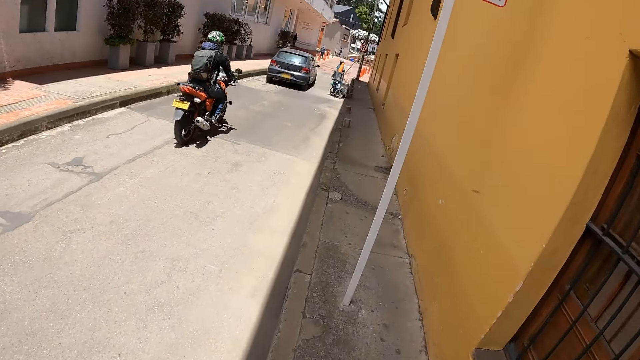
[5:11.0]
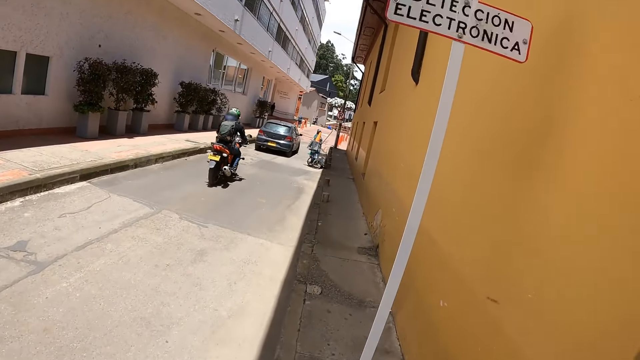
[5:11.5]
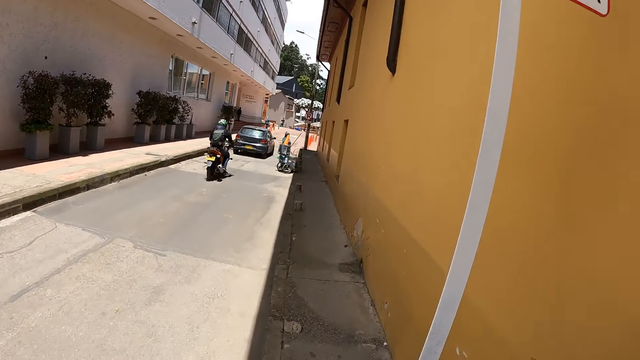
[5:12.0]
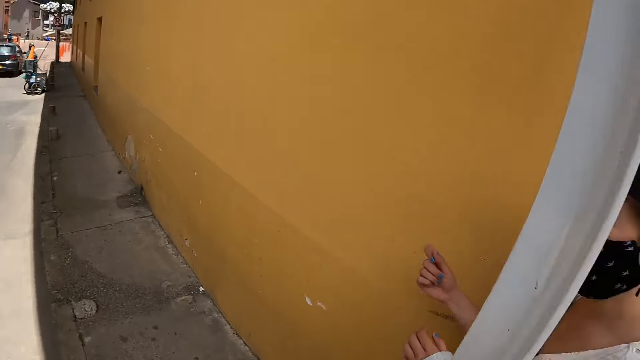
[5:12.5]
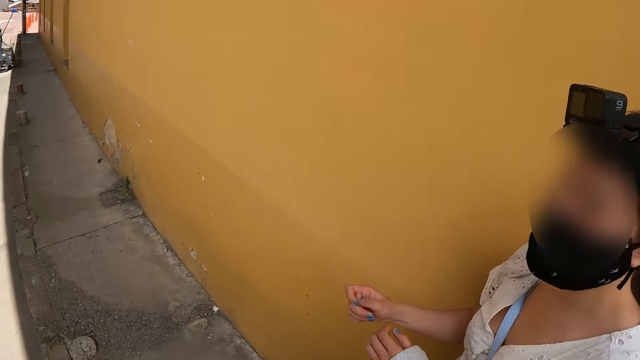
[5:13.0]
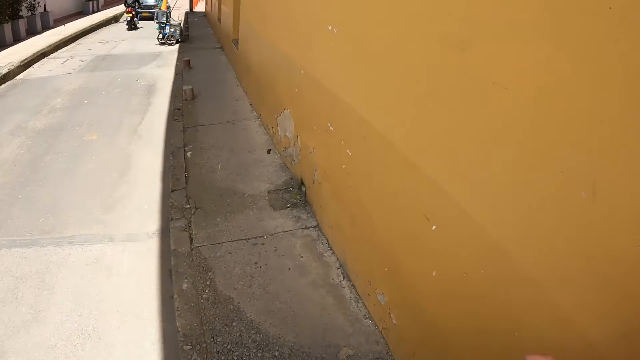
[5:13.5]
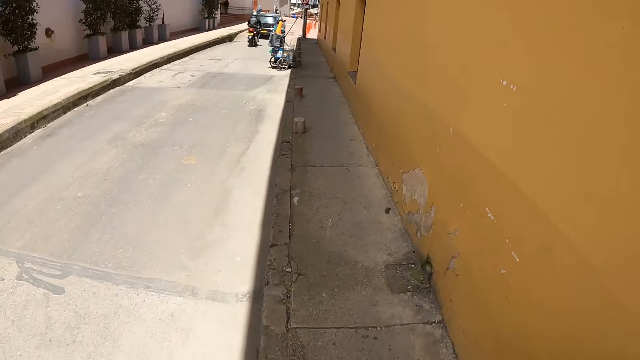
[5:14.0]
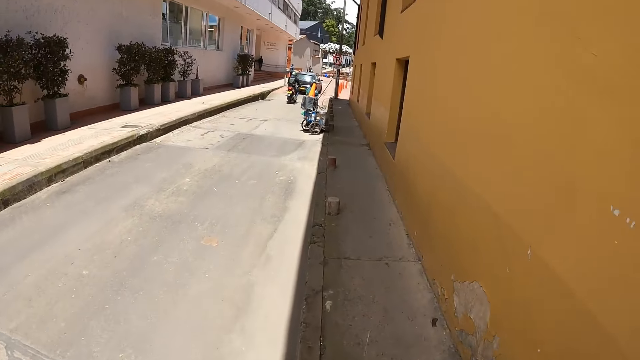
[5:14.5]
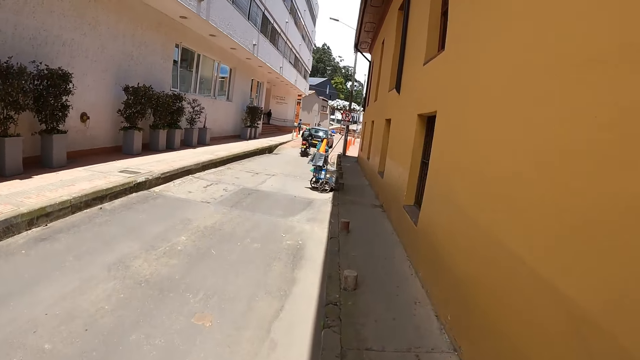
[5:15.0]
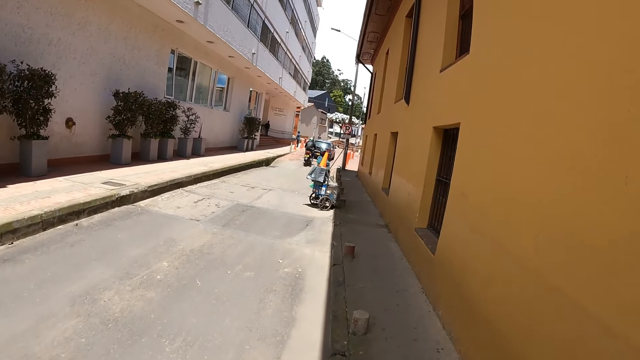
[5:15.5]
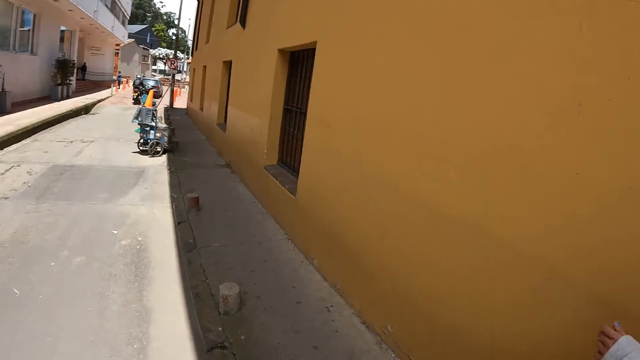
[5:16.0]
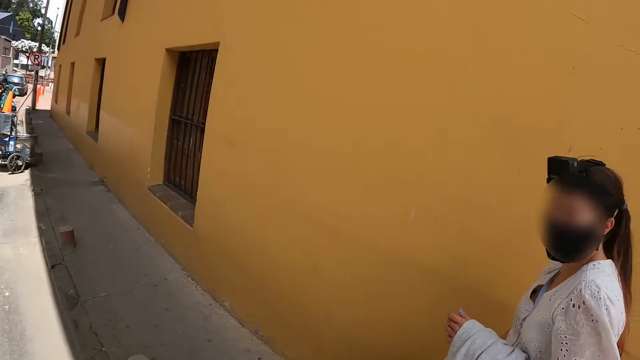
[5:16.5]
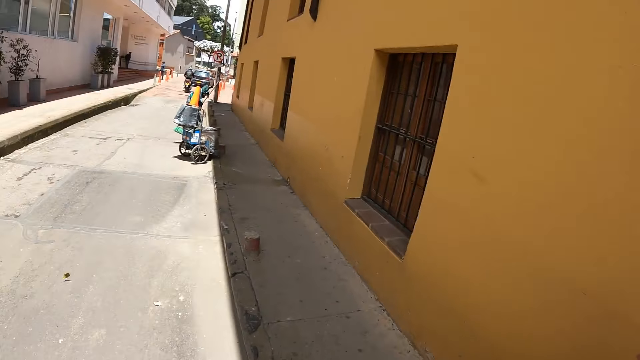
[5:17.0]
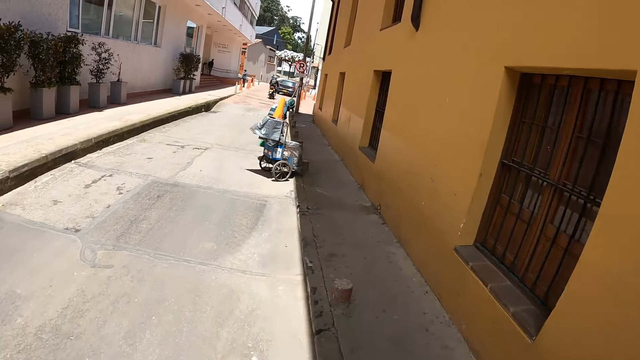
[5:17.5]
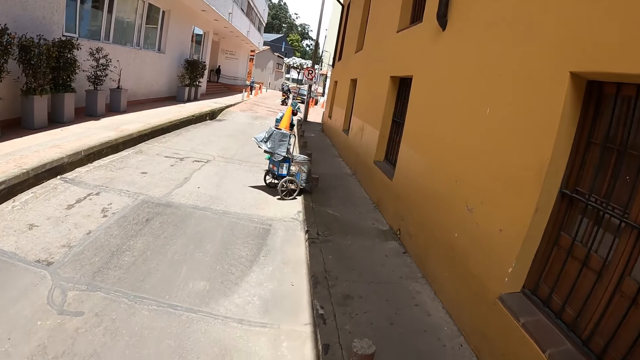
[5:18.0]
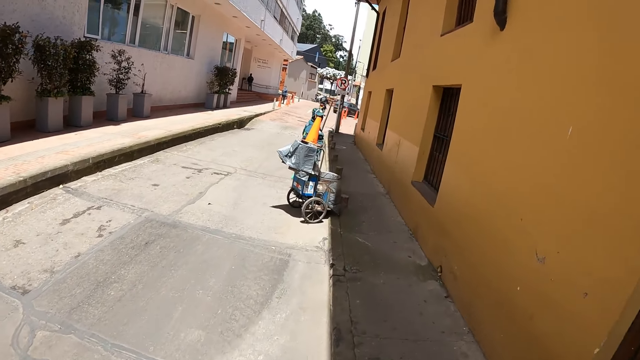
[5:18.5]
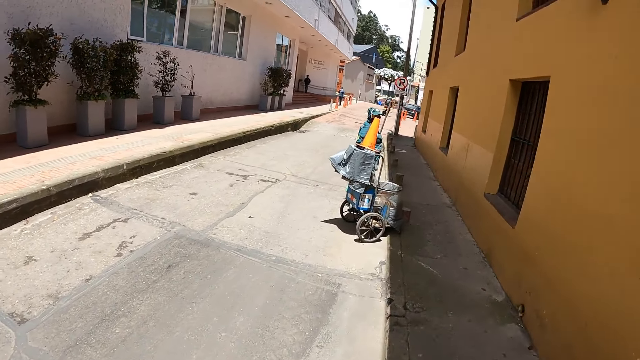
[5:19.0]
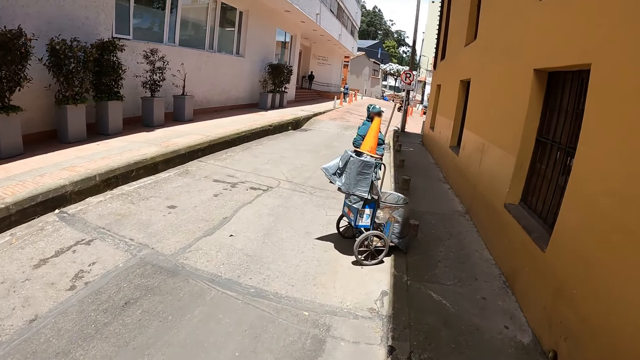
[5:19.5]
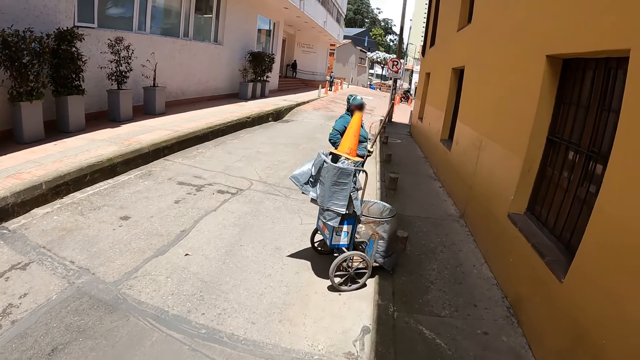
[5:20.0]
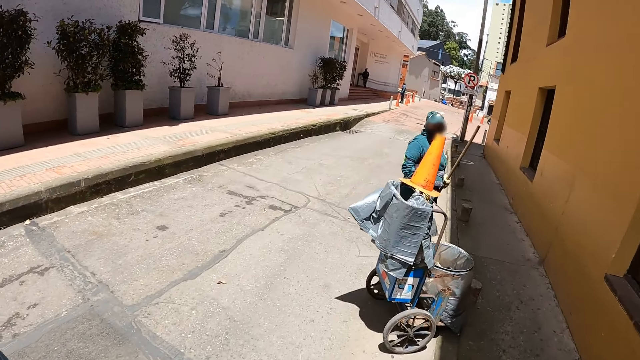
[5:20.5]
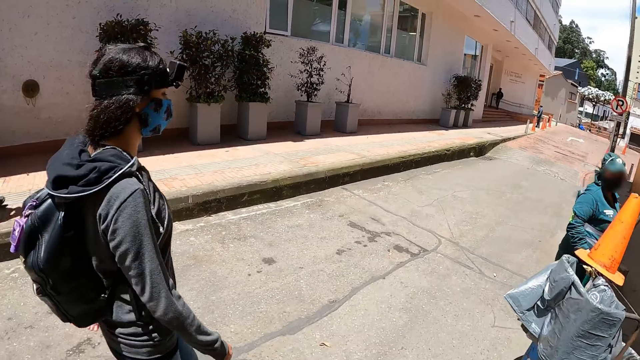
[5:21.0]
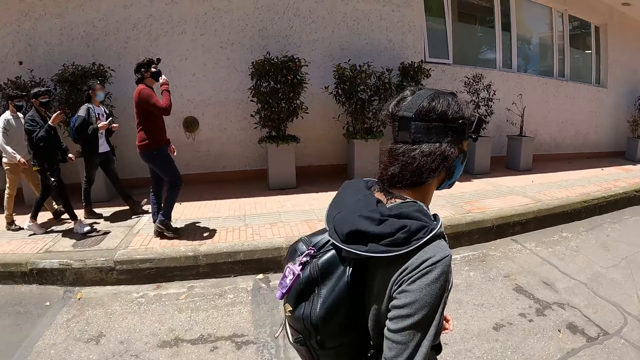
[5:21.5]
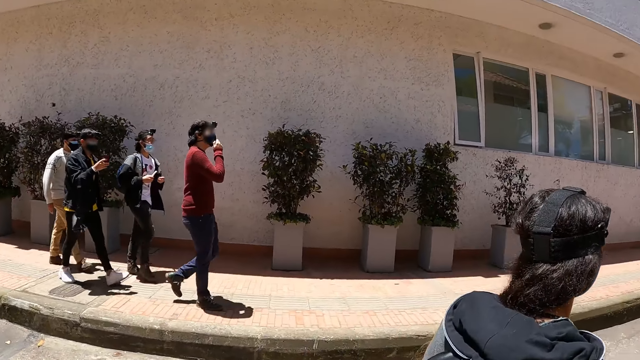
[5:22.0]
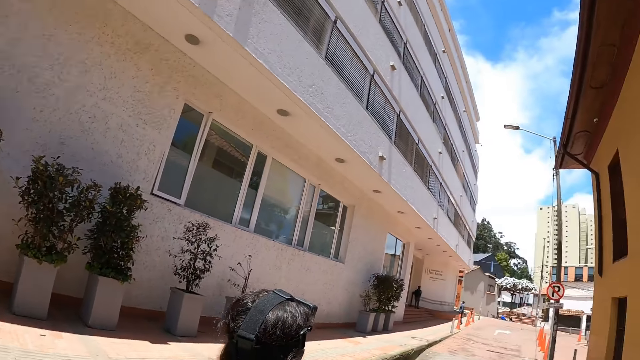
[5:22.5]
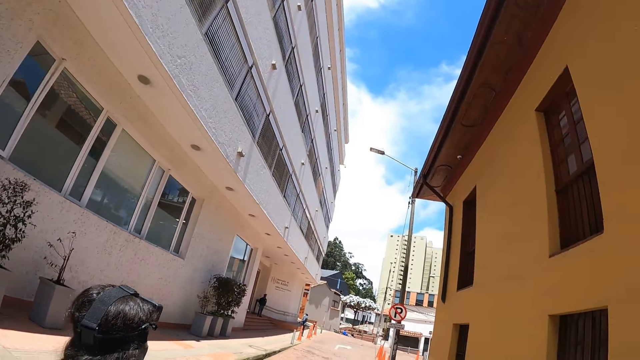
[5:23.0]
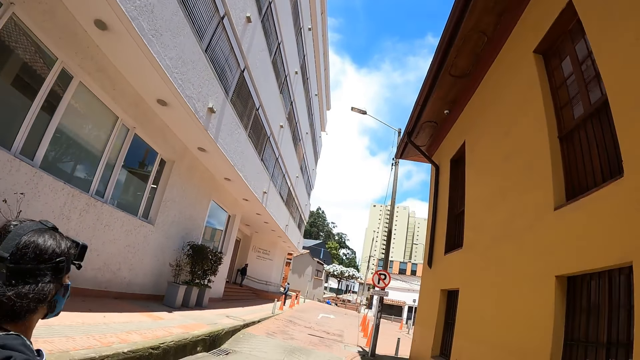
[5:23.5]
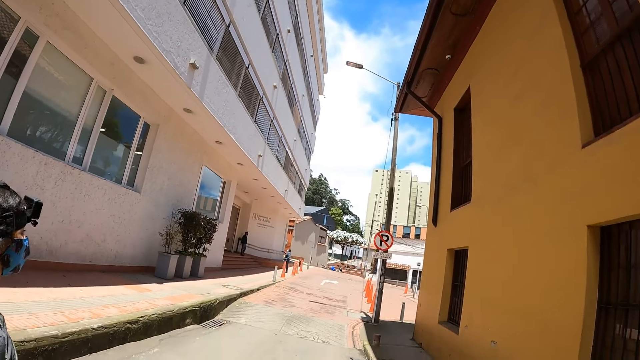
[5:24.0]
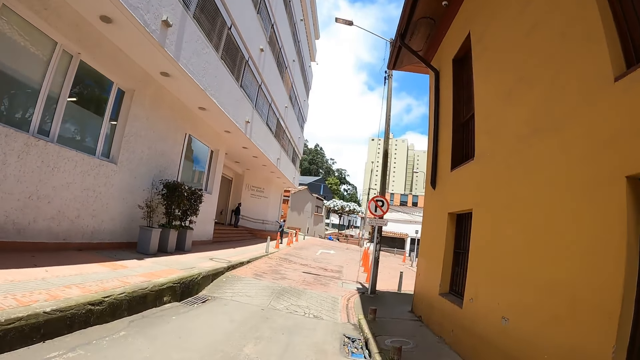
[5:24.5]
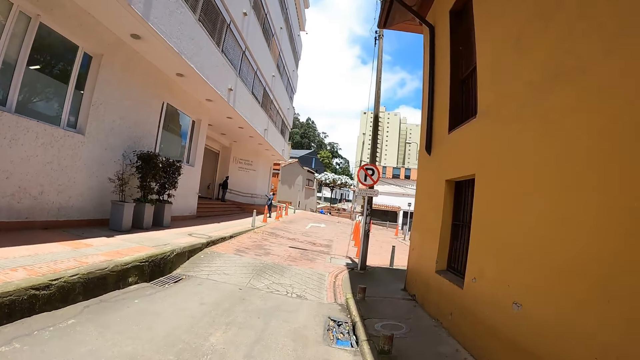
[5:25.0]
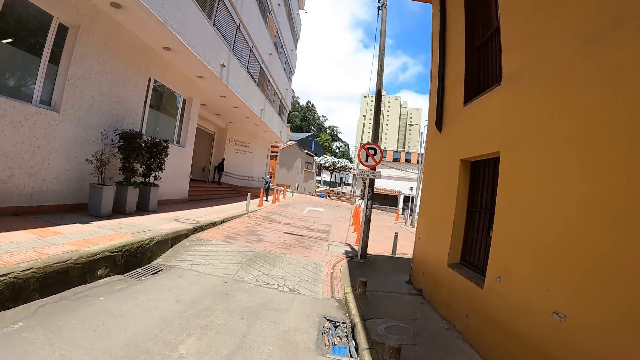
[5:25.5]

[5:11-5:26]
The camera wearer walks on the sidewalk. They look at a woman. The camera wearer walks on the tarmac road.

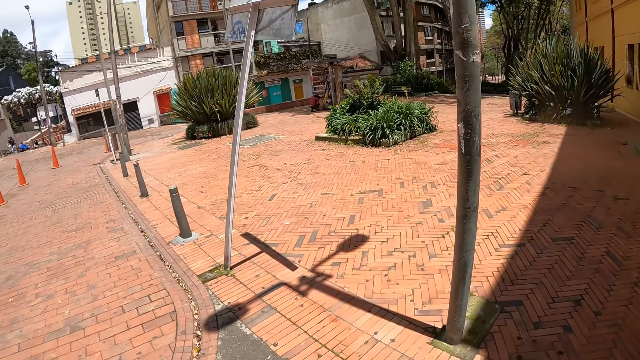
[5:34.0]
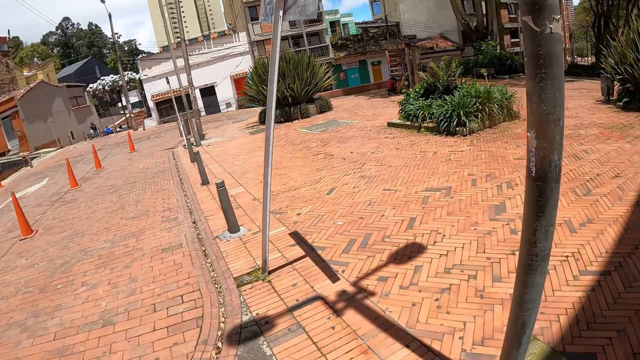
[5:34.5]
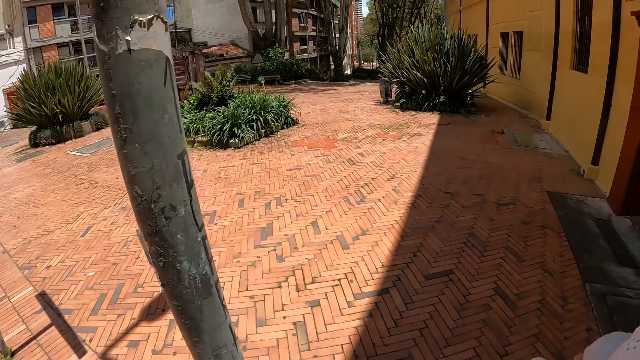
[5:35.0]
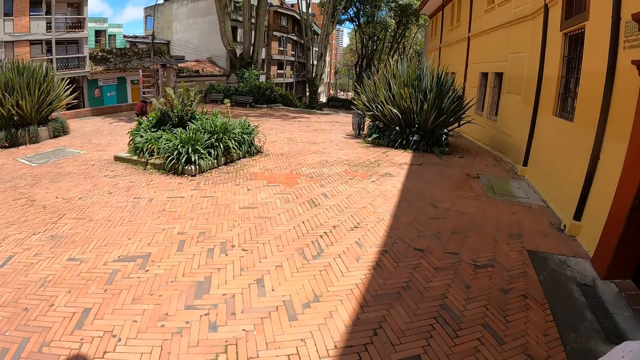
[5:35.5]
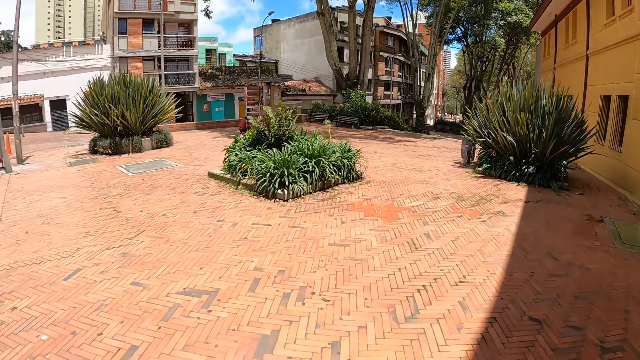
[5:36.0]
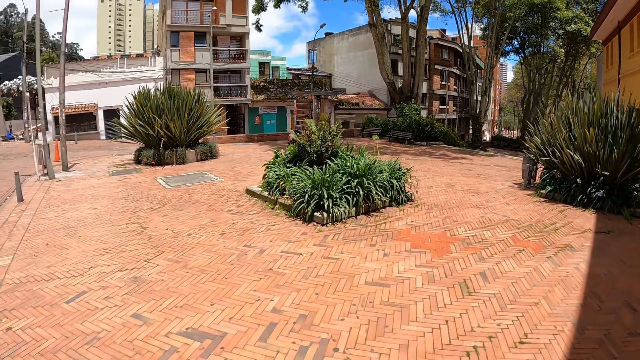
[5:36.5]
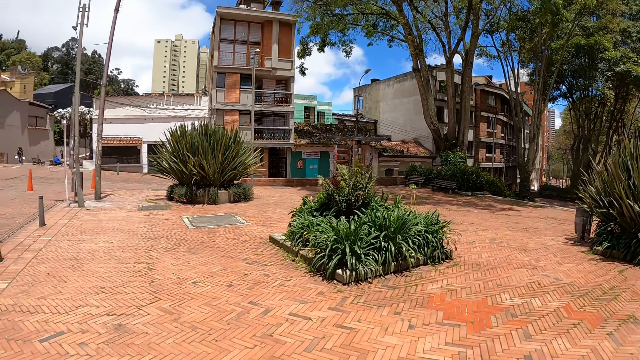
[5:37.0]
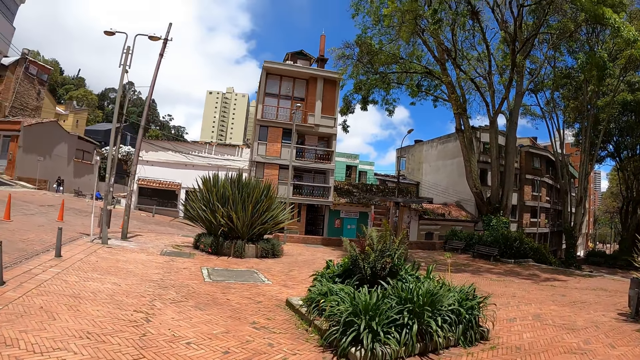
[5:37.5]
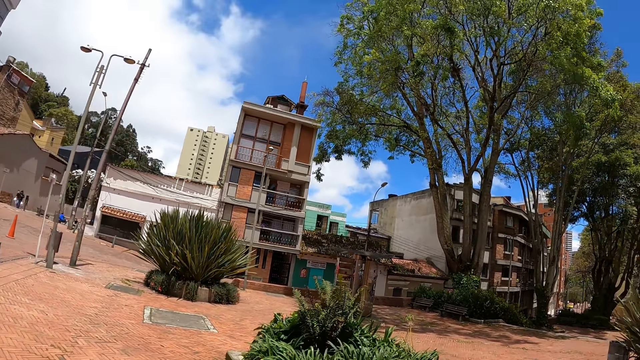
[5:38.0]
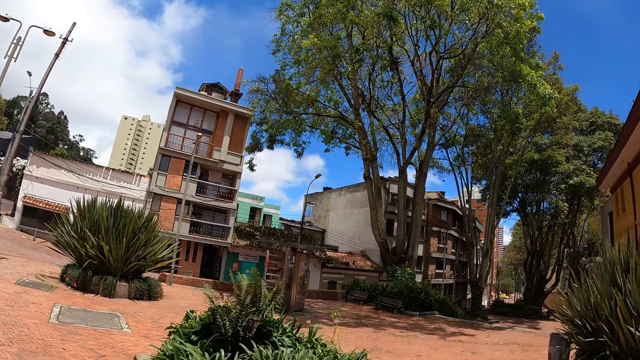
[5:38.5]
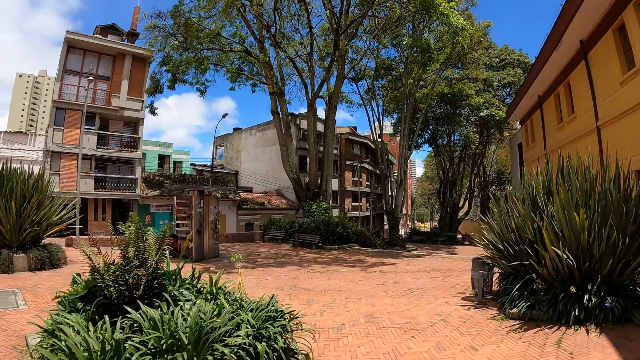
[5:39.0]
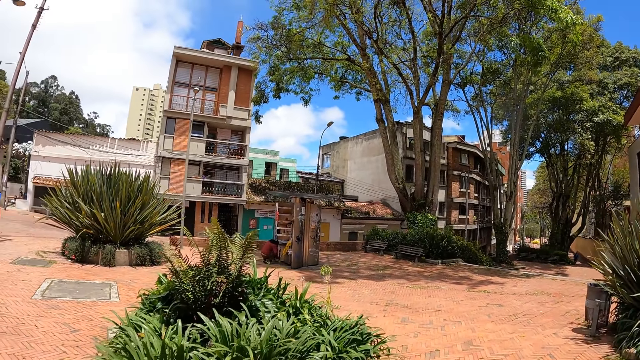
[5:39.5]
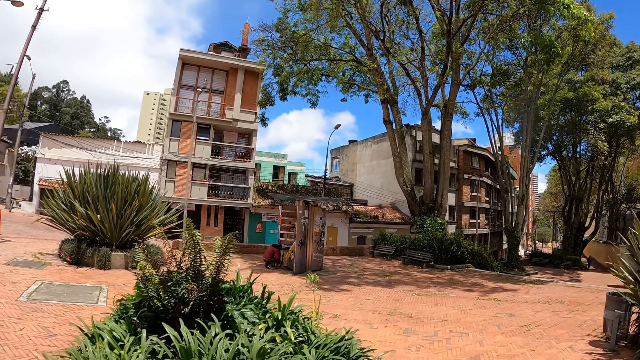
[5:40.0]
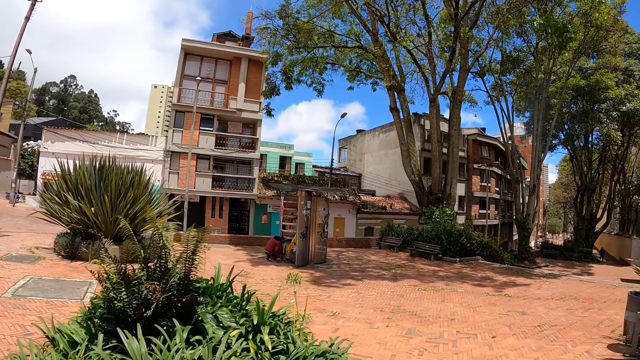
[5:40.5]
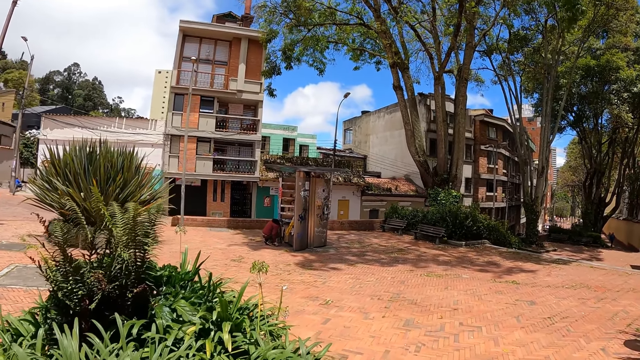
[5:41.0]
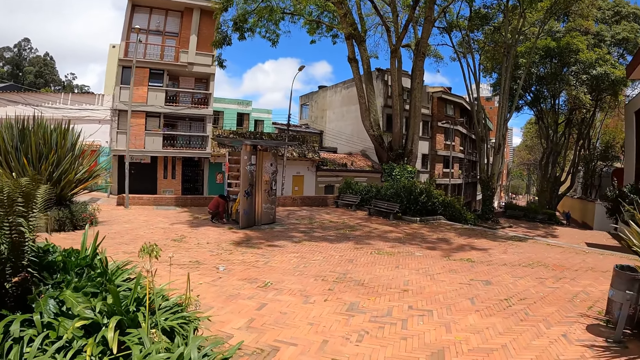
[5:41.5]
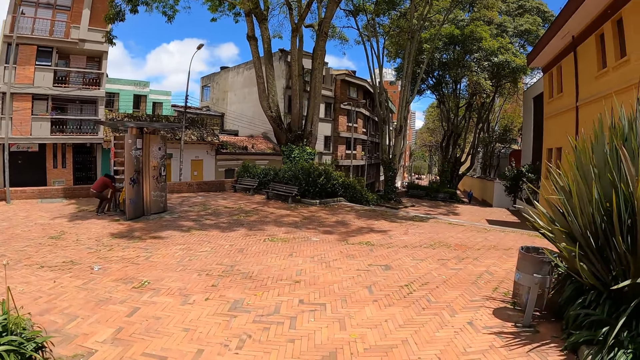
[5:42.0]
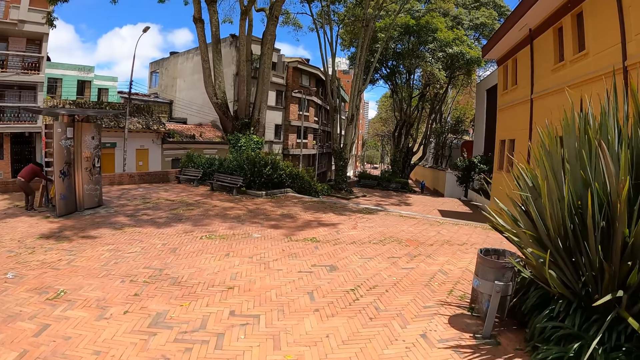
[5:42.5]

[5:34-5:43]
The camera wearer walks on the sidewalk.
